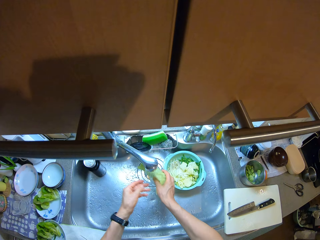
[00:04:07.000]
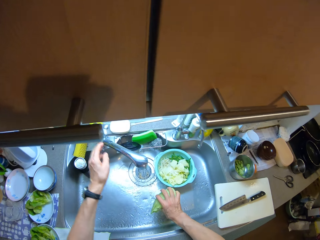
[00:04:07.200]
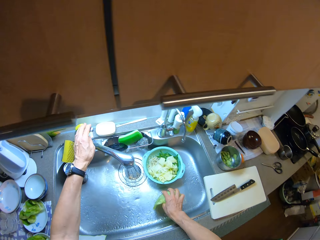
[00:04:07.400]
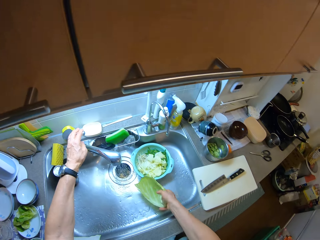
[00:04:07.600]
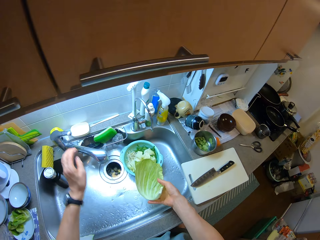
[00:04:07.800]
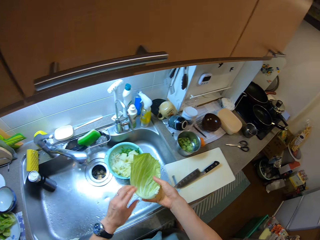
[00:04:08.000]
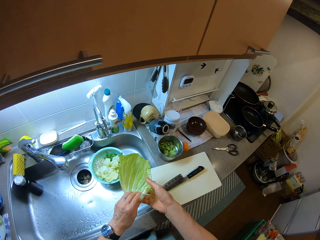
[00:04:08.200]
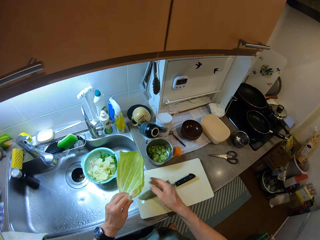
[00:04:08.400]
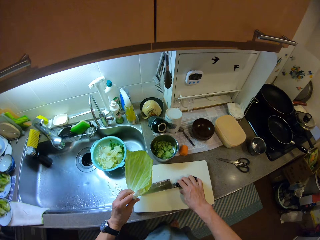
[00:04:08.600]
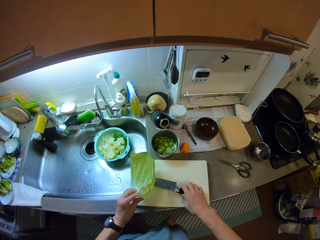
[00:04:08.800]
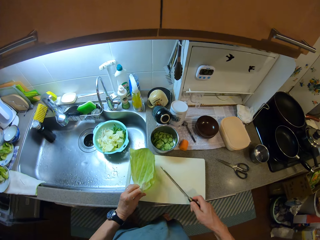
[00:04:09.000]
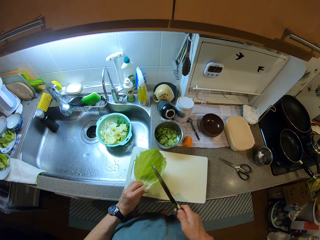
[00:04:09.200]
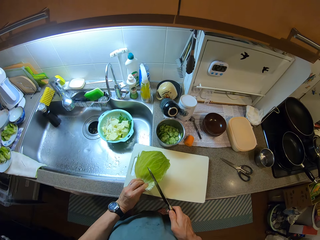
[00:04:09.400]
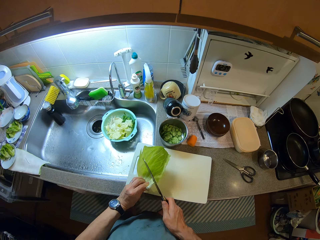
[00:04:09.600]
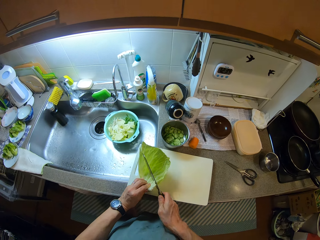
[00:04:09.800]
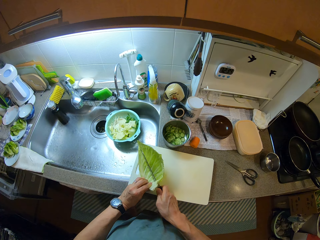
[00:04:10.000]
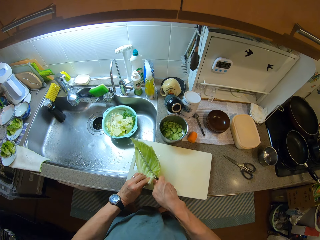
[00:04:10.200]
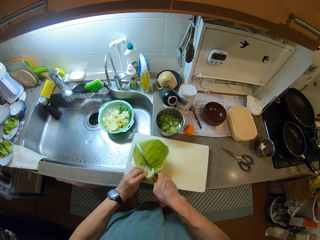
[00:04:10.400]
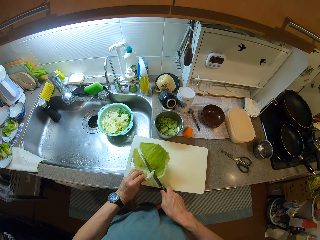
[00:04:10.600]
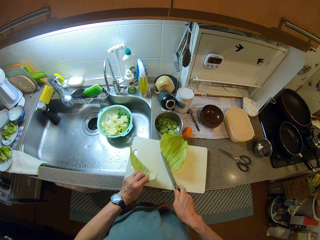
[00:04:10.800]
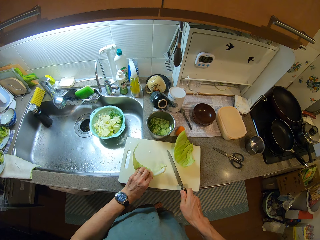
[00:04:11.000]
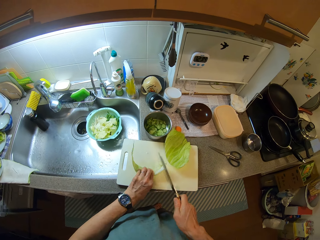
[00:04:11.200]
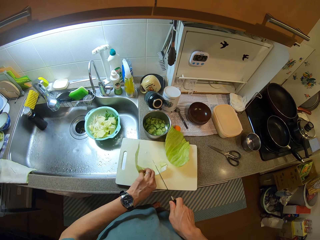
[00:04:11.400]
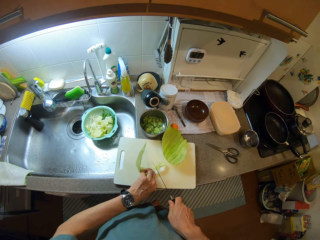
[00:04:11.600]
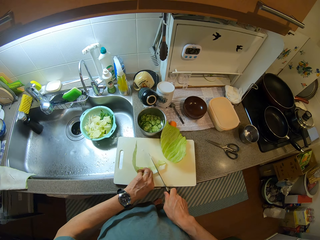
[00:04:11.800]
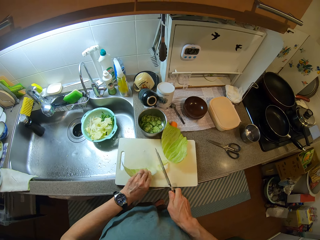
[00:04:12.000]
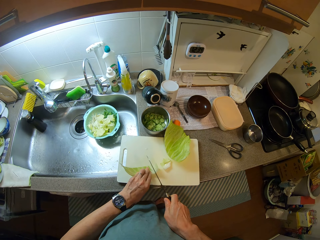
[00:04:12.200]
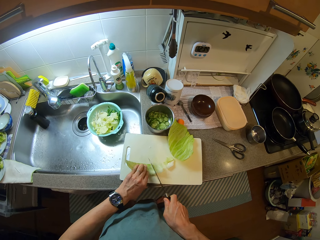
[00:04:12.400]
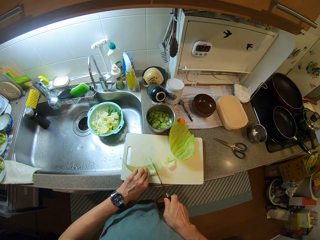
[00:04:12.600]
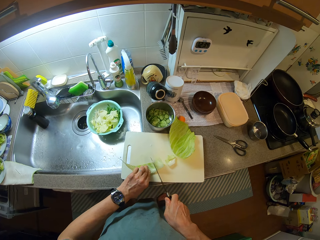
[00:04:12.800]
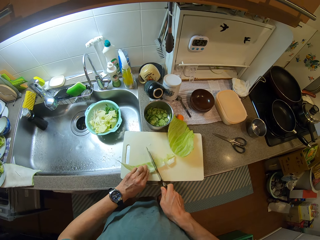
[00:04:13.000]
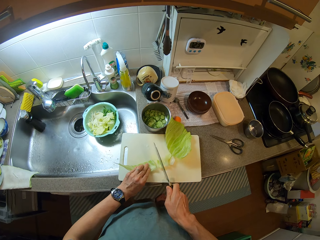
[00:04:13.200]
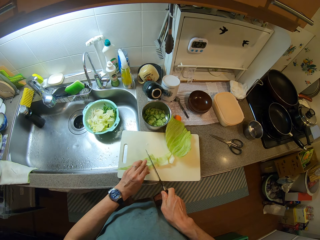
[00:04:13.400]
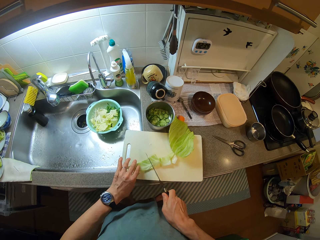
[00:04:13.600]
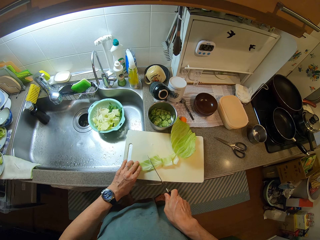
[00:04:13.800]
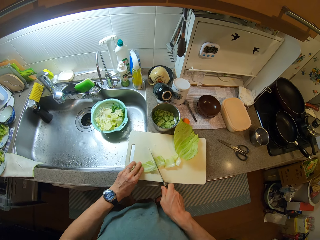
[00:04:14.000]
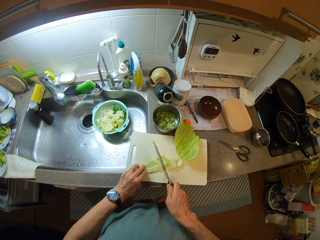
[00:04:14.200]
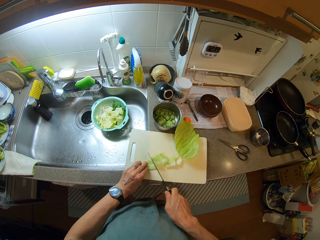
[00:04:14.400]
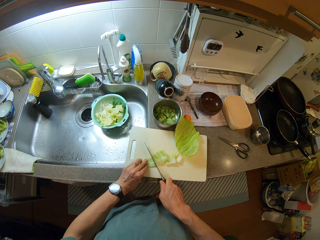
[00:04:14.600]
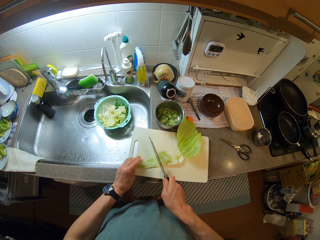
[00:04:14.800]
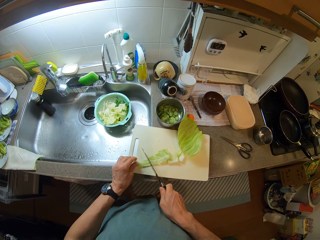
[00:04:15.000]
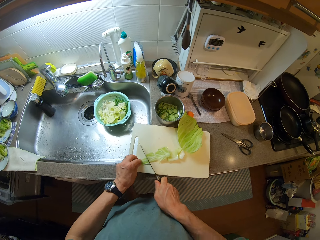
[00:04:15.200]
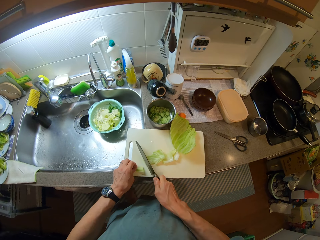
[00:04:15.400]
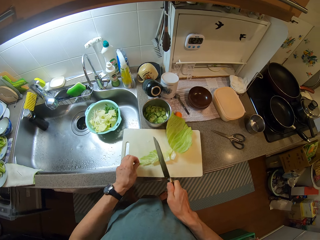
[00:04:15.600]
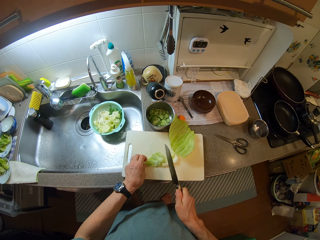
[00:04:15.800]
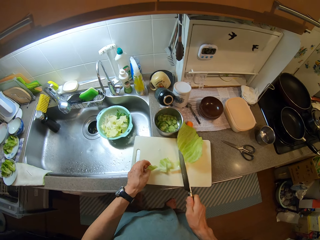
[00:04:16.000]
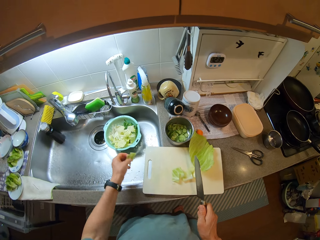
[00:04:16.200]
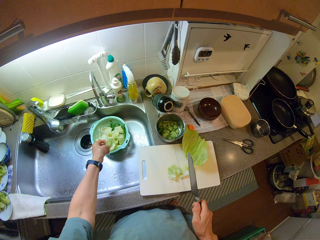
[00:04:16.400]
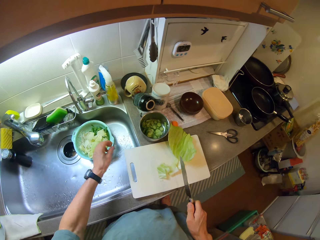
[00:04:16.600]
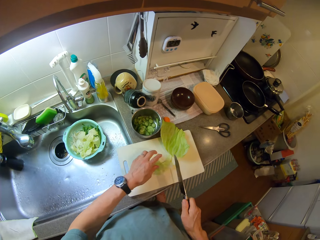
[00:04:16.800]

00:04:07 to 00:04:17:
The camera wearer closes the tap with his left hand. He washes the cabbage with water. He passes the layer of cabbage to his left hand. He picks the knife from the chopping board with his right hand. He drops the layer of cabbage on the chopping board. He cuts the layer of cabbage with the knife repeatedly. He picks the layers of cabbage from the chopping board with his left hand. He drops the layers of cabbage in the bowl.

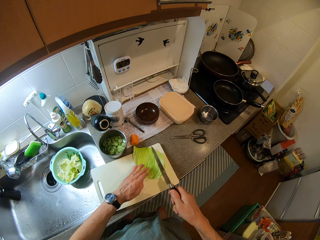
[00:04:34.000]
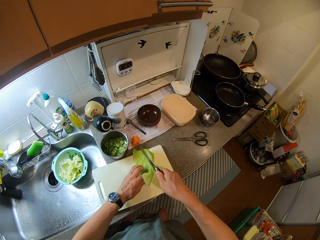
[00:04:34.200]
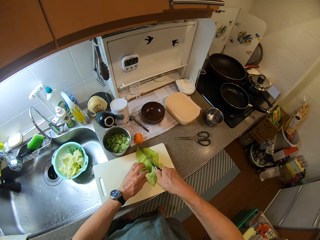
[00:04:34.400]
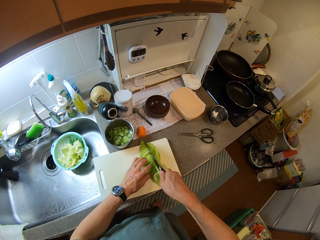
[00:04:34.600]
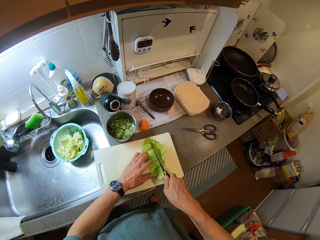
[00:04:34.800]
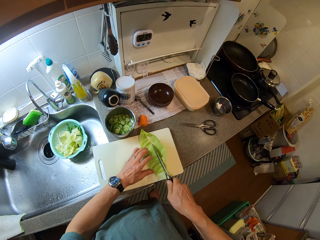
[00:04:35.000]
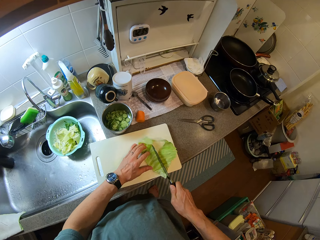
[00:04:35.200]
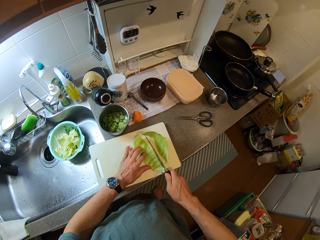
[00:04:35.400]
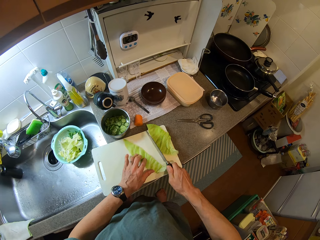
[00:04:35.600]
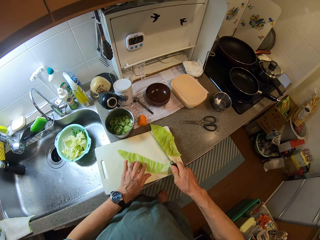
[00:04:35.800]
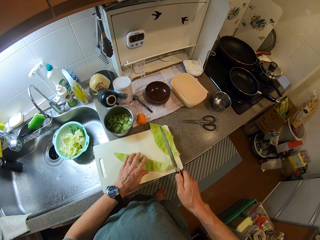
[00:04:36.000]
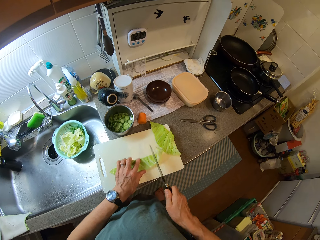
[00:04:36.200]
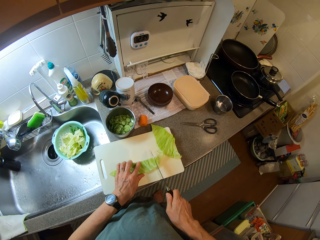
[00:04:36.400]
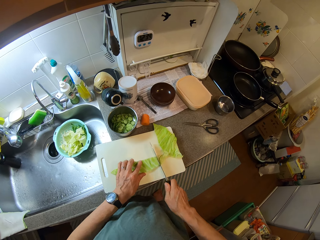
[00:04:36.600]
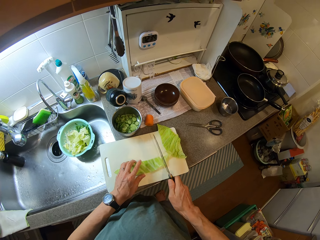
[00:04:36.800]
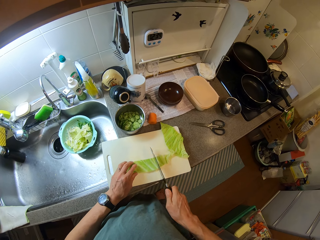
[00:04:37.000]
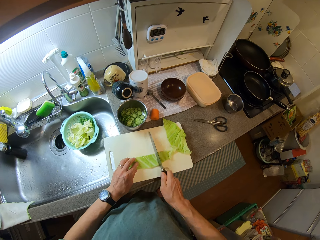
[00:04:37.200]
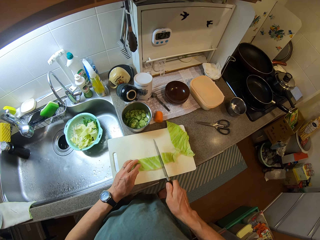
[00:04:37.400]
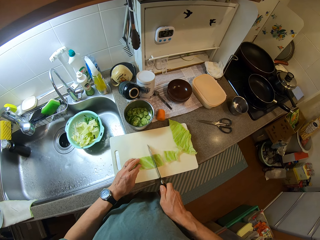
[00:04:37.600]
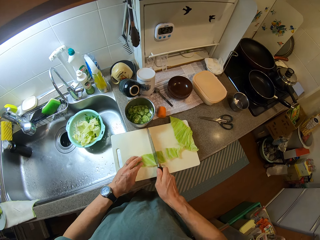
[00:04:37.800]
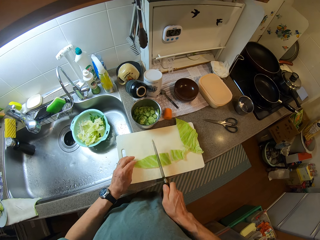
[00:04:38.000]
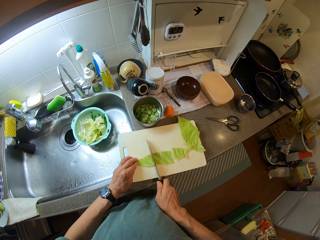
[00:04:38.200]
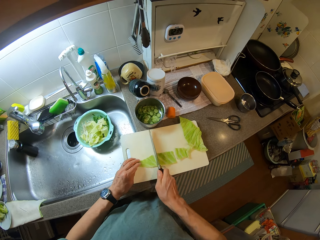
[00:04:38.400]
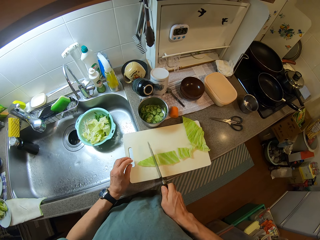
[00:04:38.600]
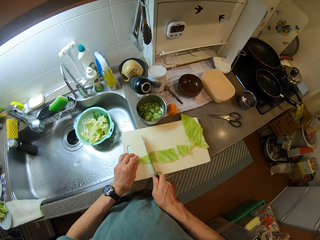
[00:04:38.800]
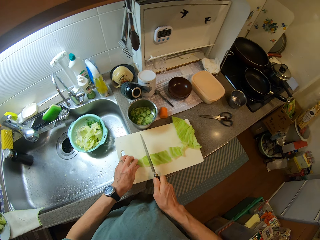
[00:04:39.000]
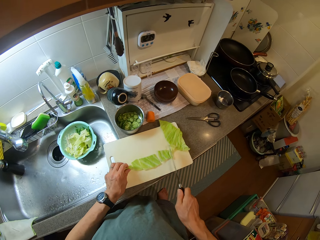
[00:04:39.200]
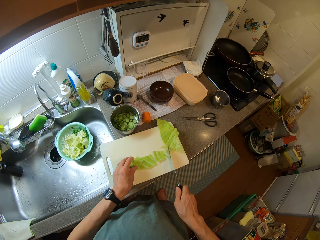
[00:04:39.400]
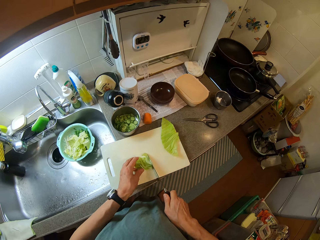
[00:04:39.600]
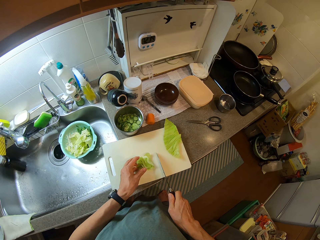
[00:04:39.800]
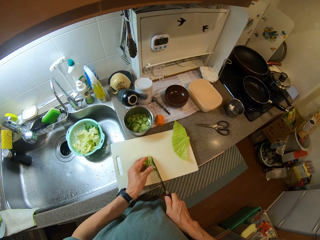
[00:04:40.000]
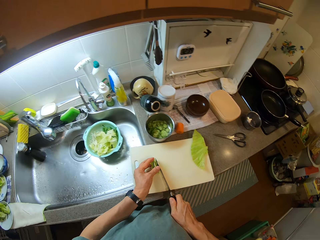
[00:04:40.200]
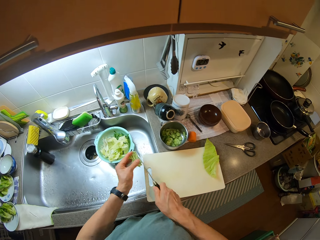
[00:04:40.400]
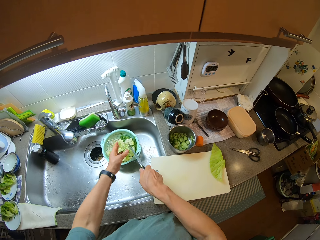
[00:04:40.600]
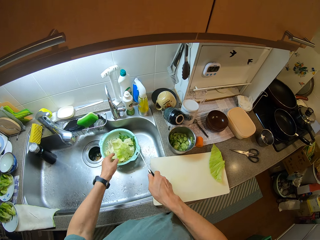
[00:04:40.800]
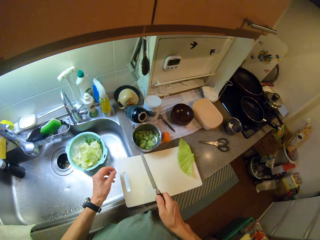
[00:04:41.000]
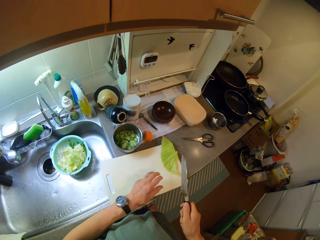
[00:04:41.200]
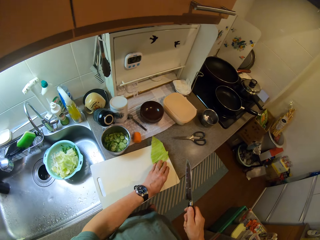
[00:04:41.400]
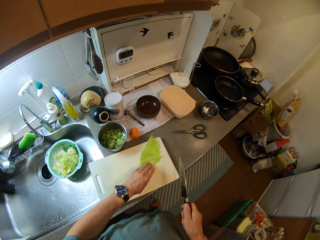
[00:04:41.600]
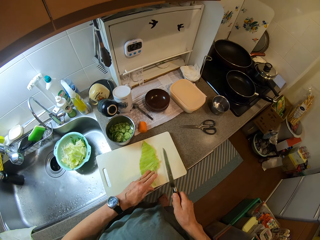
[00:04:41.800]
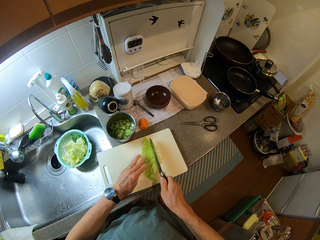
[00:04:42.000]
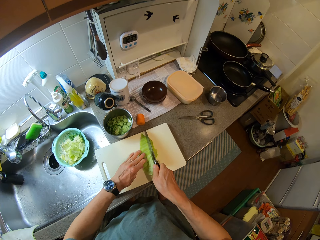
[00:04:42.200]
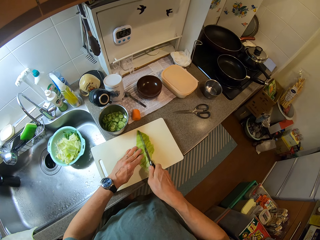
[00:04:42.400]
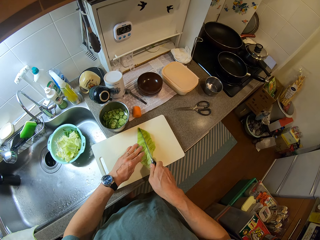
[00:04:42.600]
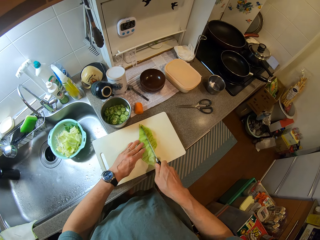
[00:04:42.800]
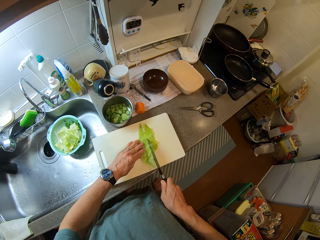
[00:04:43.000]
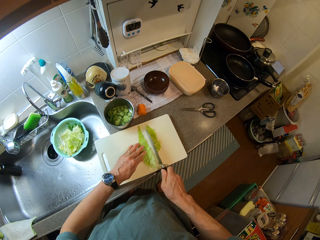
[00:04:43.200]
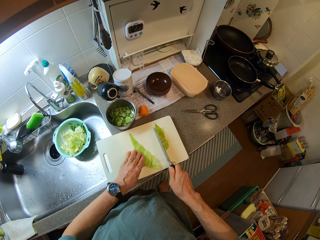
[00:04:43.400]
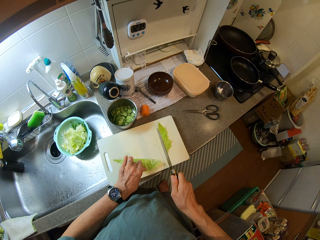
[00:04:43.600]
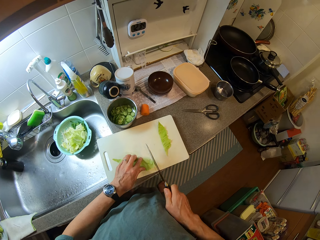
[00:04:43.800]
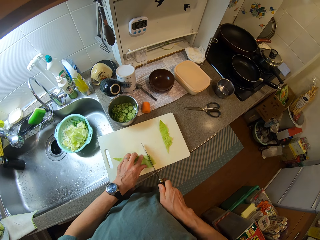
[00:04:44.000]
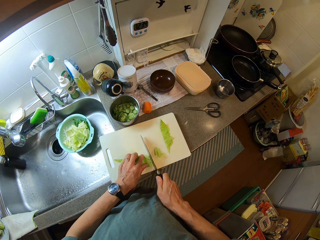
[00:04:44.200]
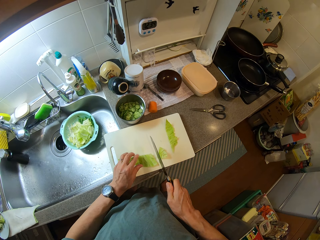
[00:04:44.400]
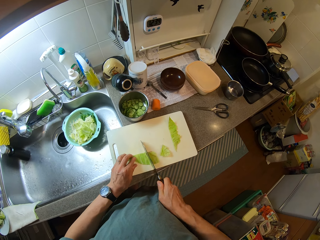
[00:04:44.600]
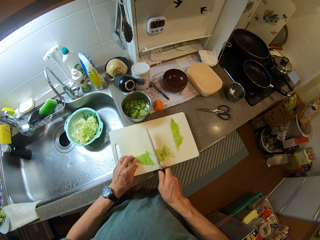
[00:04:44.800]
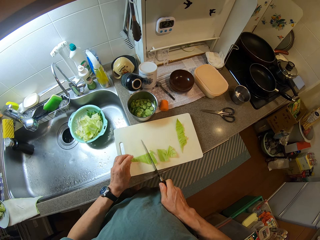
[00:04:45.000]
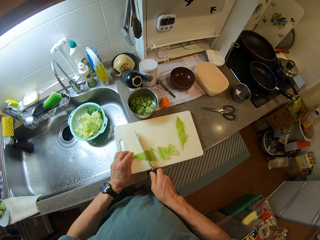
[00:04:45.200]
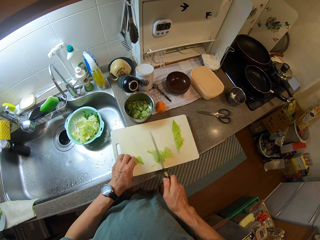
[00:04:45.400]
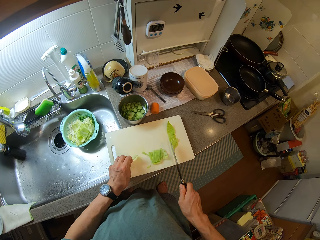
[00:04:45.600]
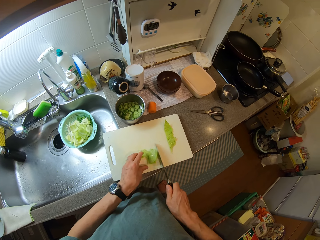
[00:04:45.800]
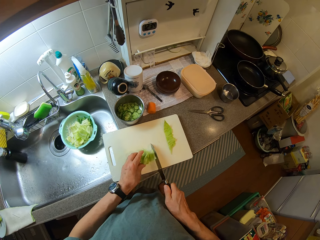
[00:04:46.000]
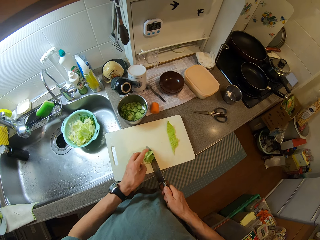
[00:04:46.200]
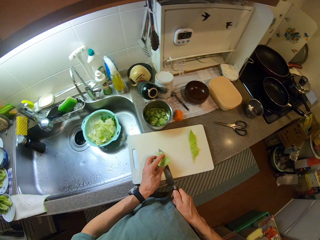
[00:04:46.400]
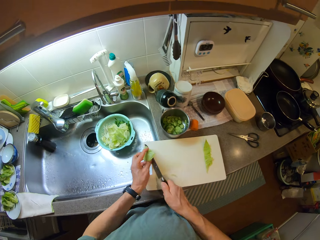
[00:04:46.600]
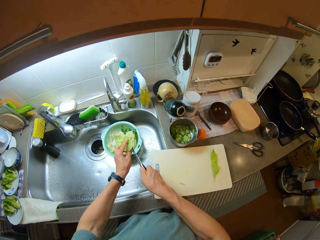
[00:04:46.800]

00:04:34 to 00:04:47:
The camera wearer cuts the layer of cabbage with the knife repeatedly. They pick the layers of cabbage from the chopping board and drop the layers of cabbage in the bowl. They move the layer of cabbage on the chopping board. They cut the layer of cabbage with the knife repeatedly. They pick the layers of cabbage from the chopping board.
